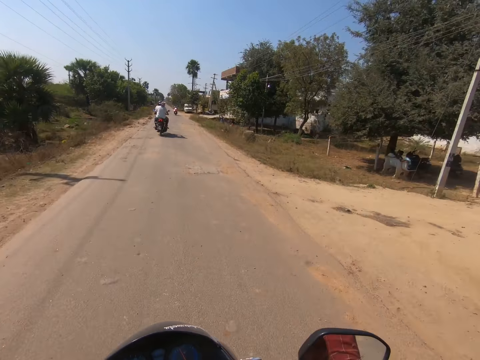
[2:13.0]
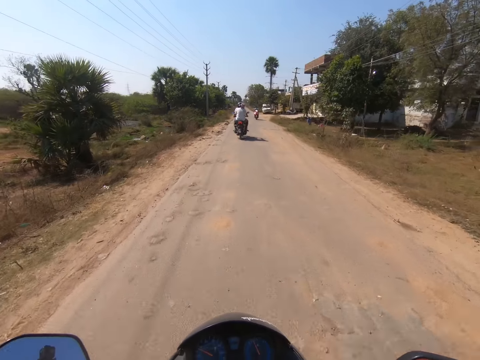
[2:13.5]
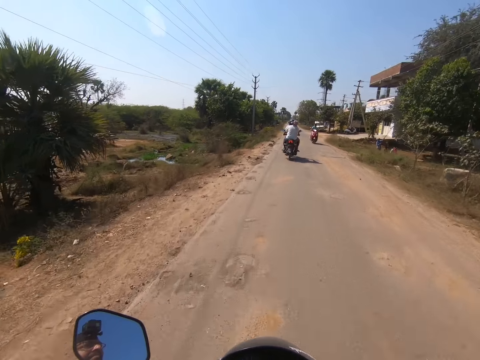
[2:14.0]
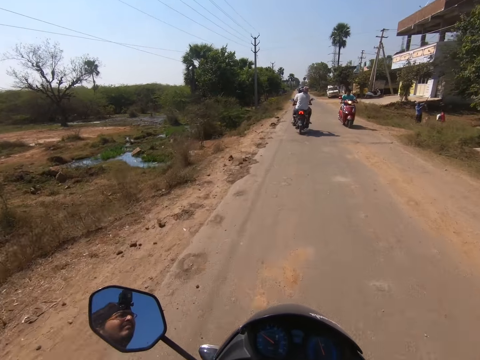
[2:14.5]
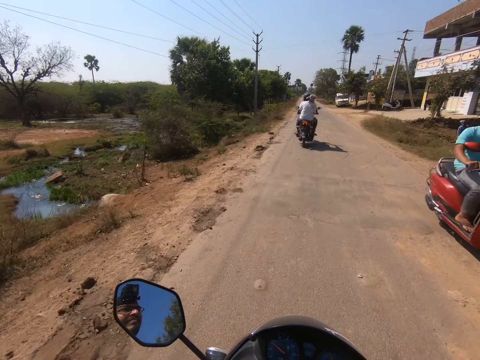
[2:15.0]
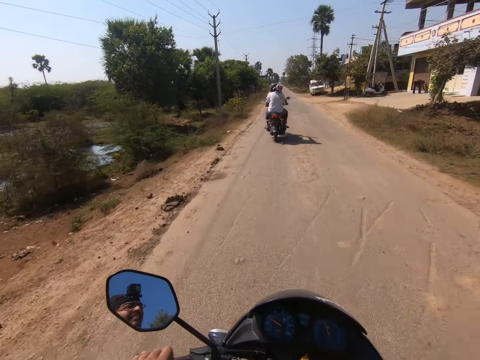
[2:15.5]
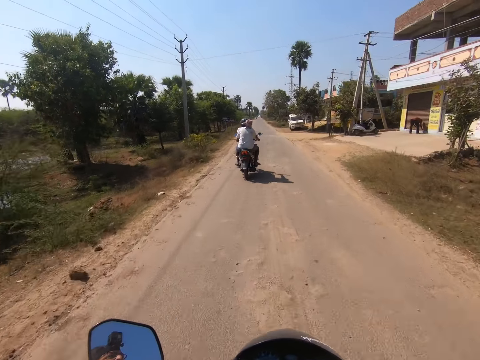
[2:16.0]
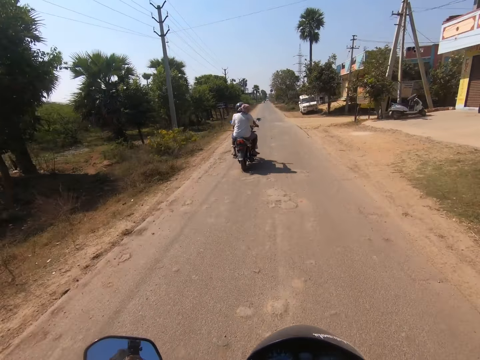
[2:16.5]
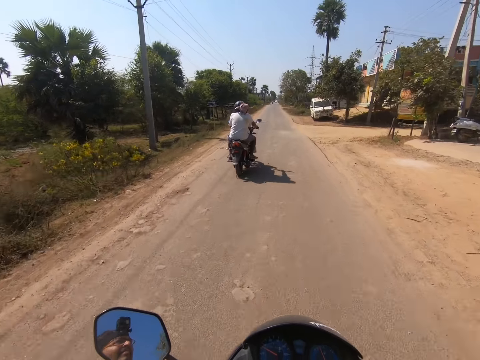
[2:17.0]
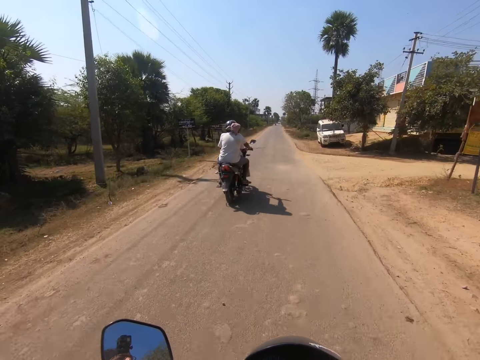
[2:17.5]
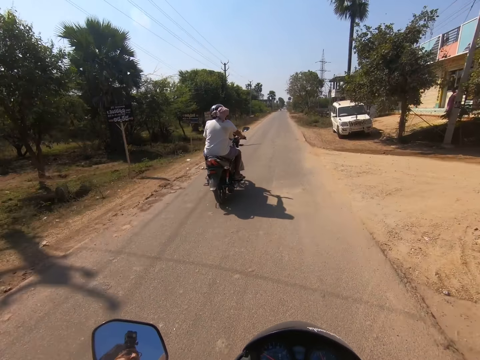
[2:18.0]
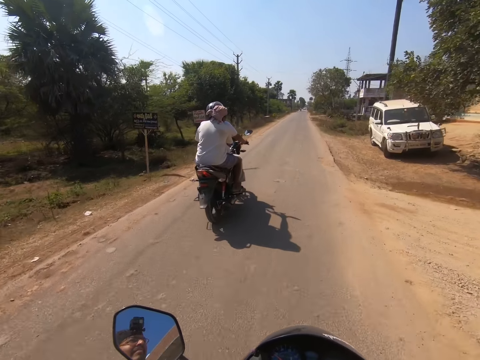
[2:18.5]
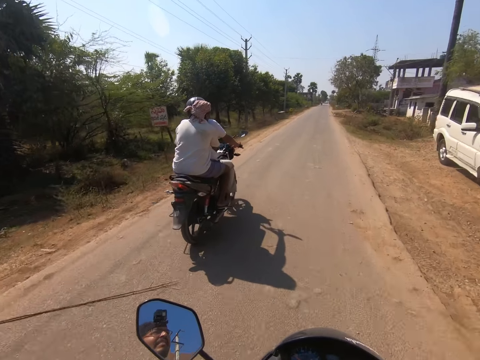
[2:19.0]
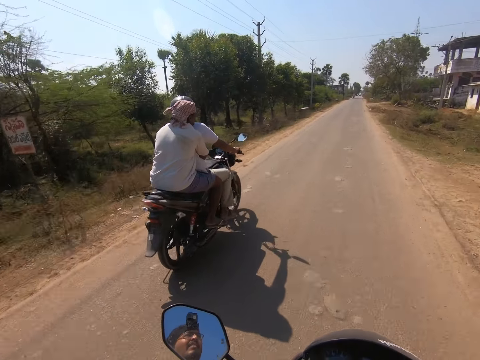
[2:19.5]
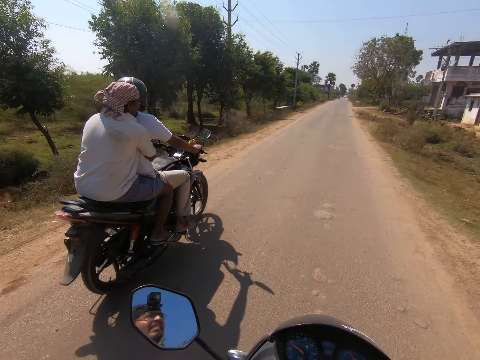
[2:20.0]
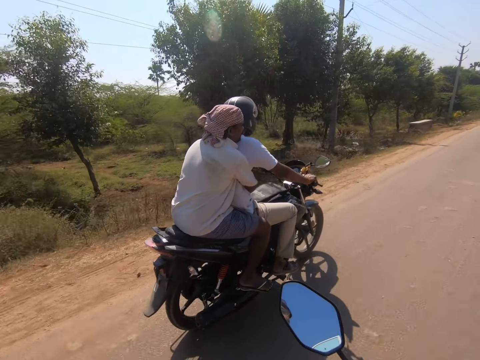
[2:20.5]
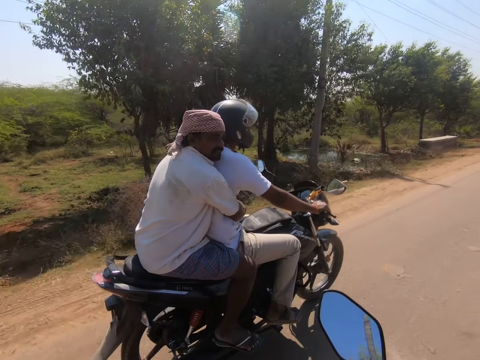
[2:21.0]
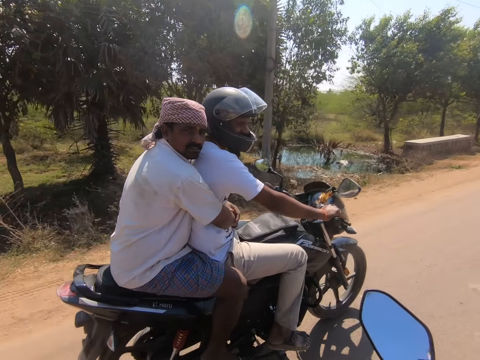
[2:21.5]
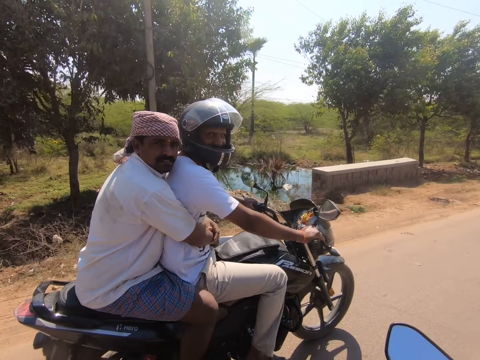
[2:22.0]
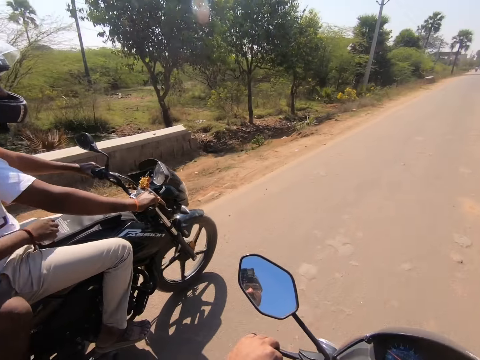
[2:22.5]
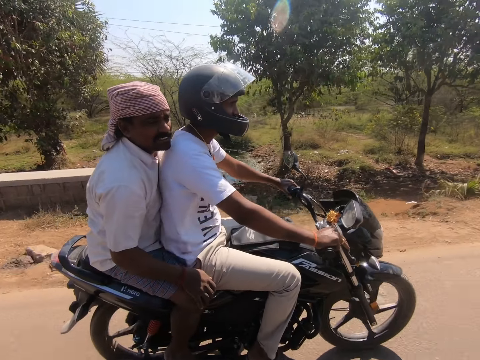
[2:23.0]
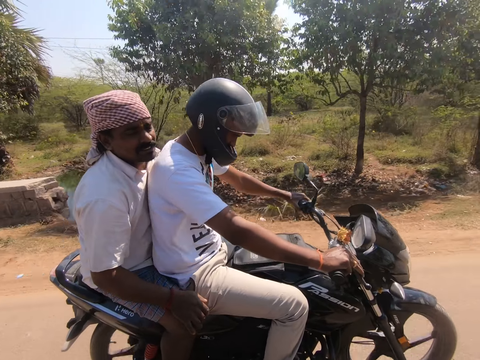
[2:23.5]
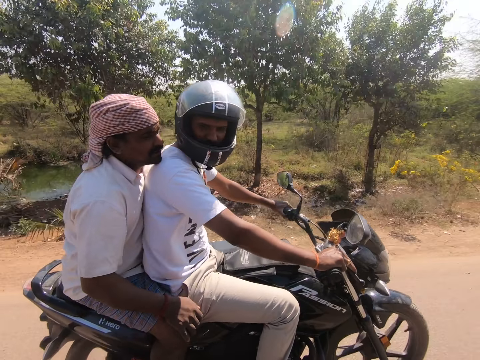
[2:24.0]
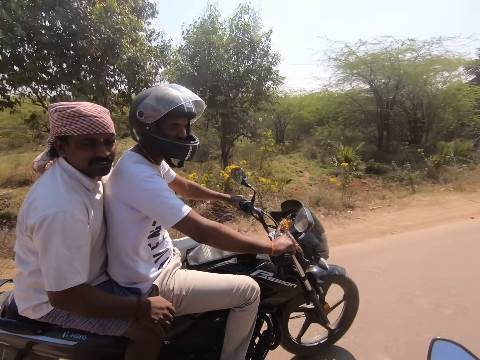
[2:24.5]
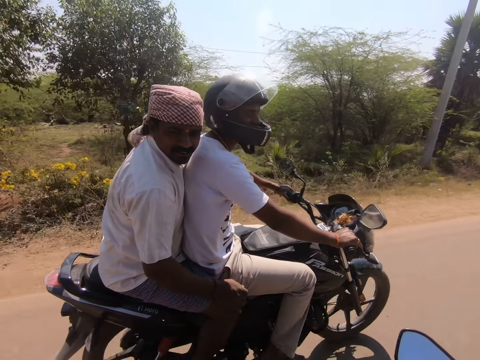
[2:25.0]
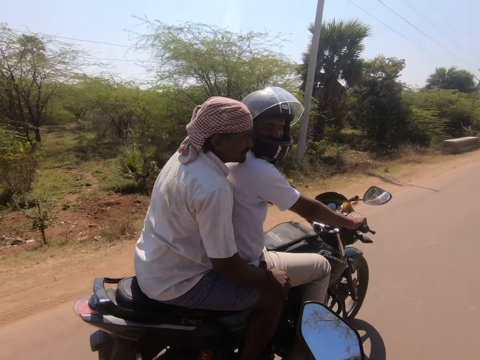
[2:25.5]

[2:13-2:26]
The camera wearer rides past a motorcyclist. They interact with a cyclist and a passenger. They talk with the people on the motorcycle.

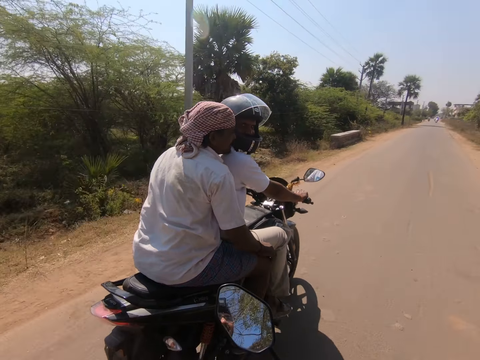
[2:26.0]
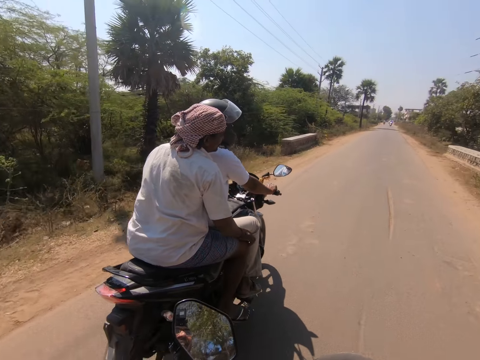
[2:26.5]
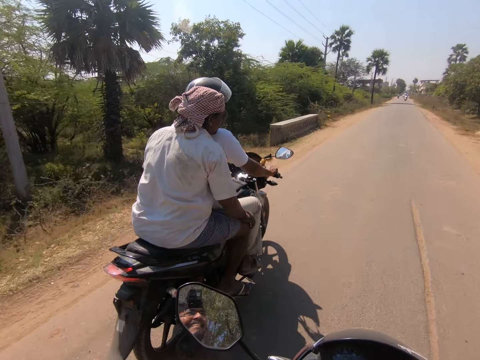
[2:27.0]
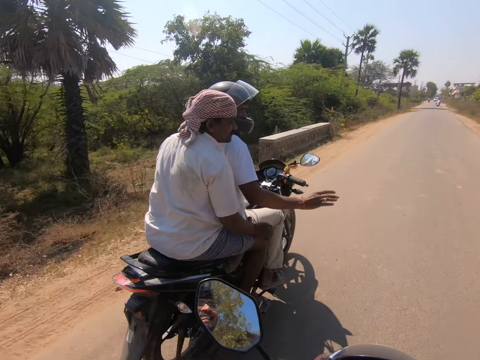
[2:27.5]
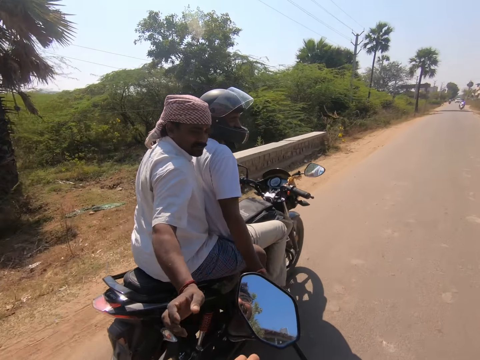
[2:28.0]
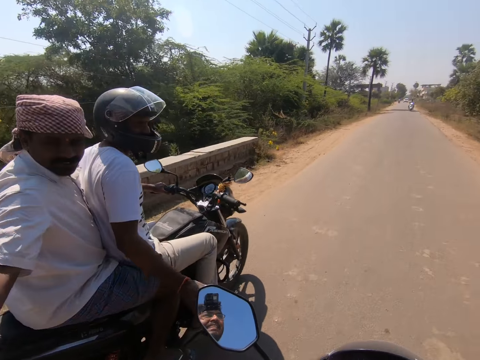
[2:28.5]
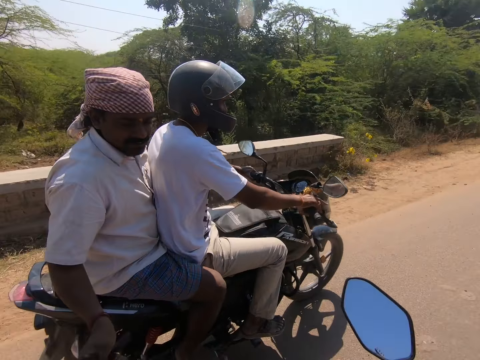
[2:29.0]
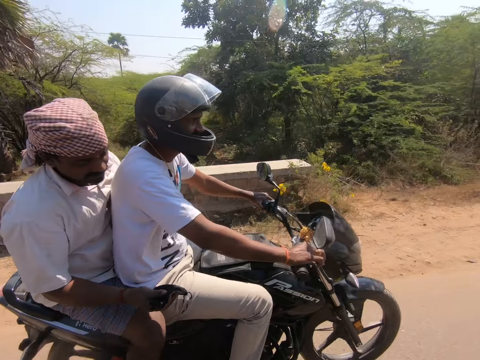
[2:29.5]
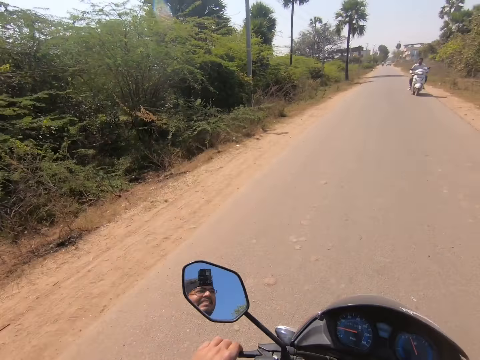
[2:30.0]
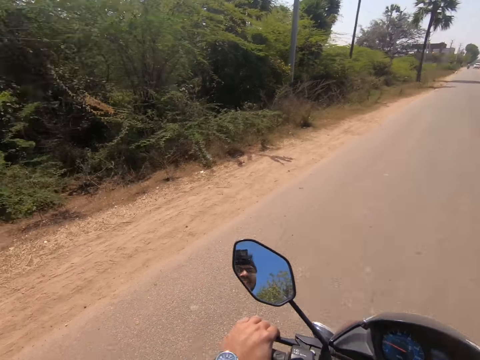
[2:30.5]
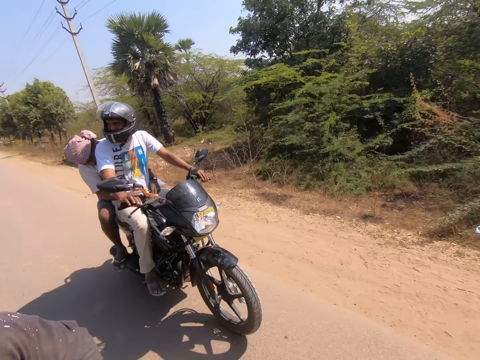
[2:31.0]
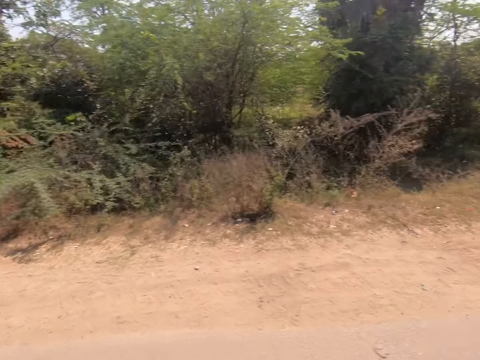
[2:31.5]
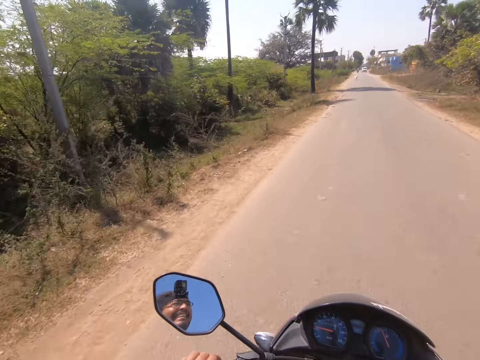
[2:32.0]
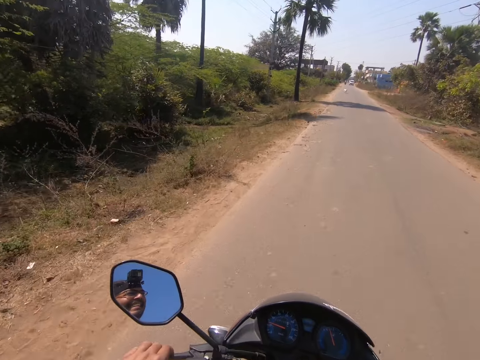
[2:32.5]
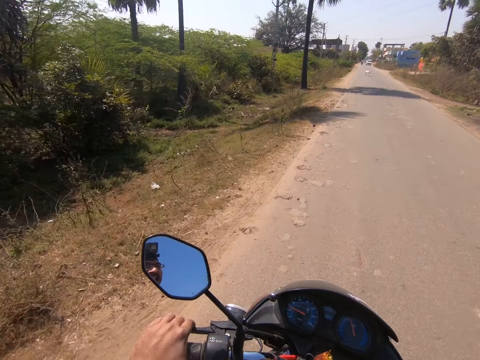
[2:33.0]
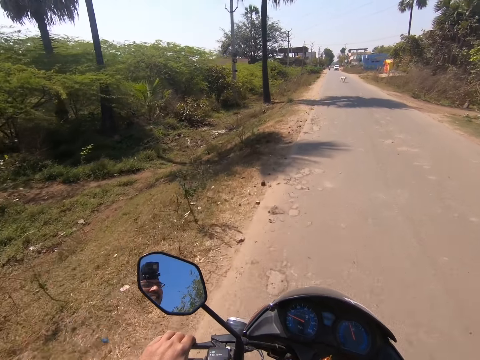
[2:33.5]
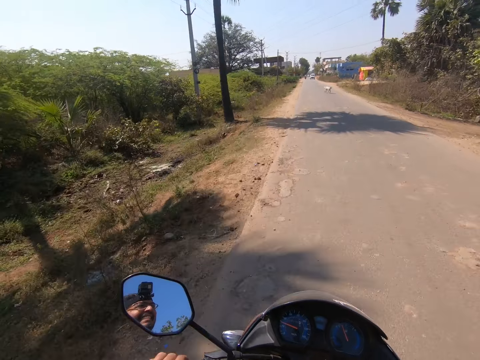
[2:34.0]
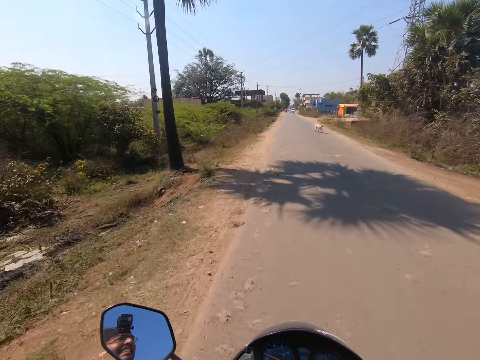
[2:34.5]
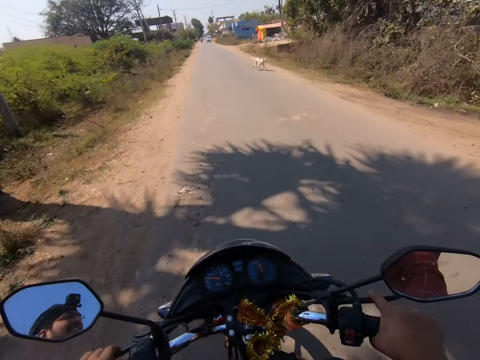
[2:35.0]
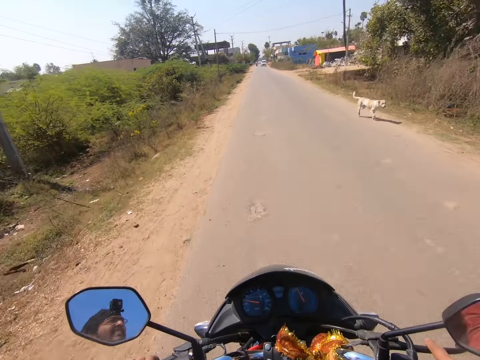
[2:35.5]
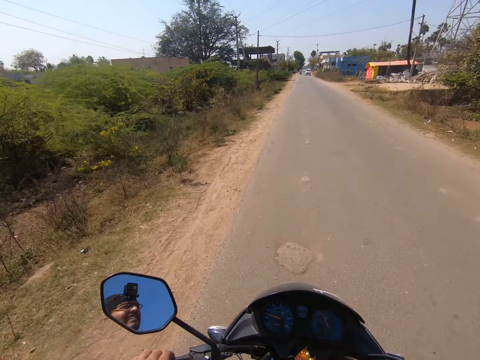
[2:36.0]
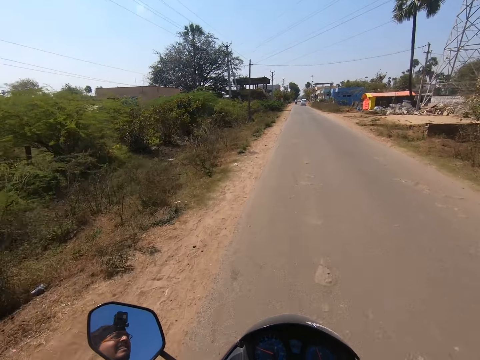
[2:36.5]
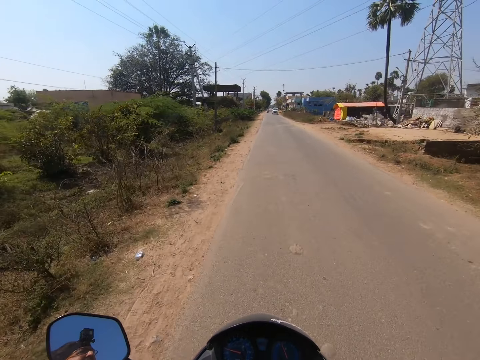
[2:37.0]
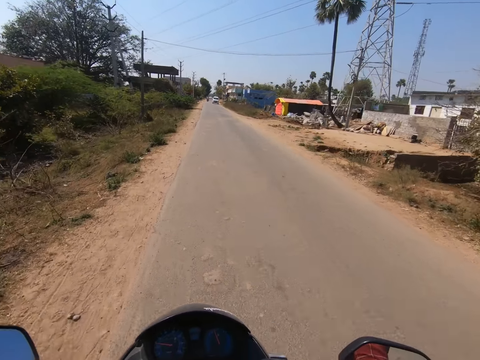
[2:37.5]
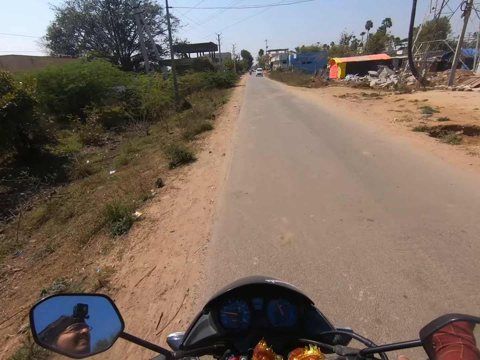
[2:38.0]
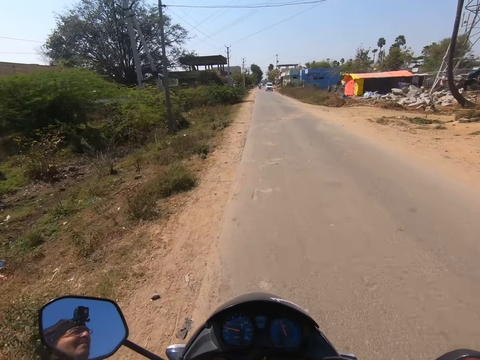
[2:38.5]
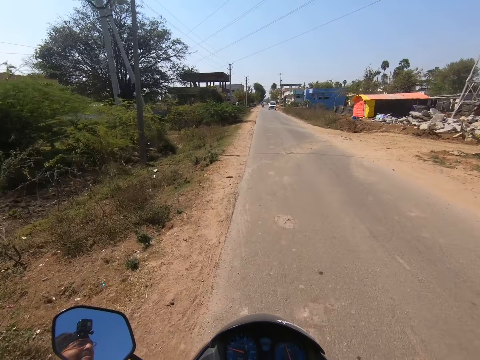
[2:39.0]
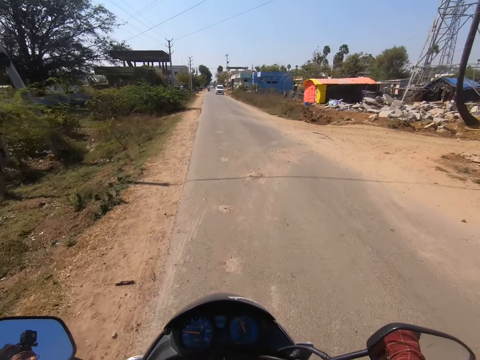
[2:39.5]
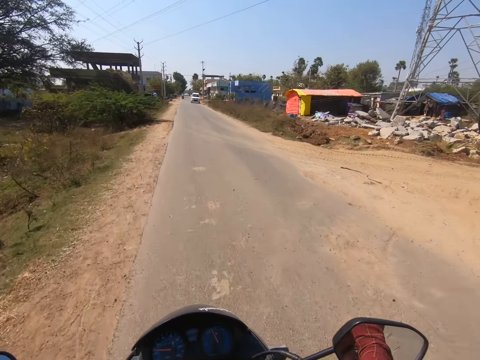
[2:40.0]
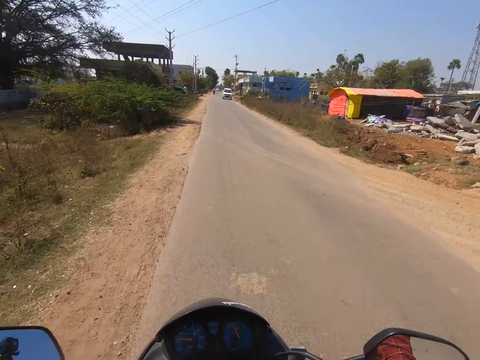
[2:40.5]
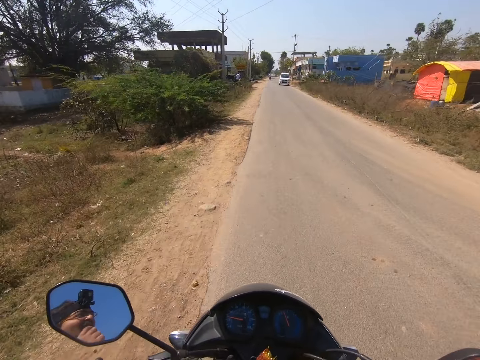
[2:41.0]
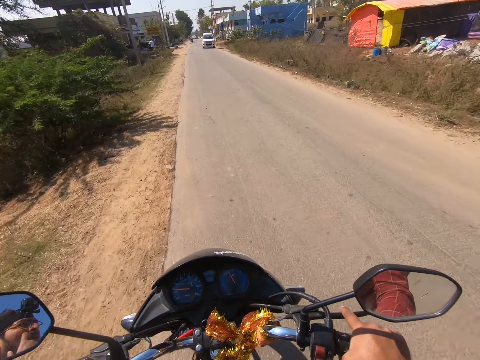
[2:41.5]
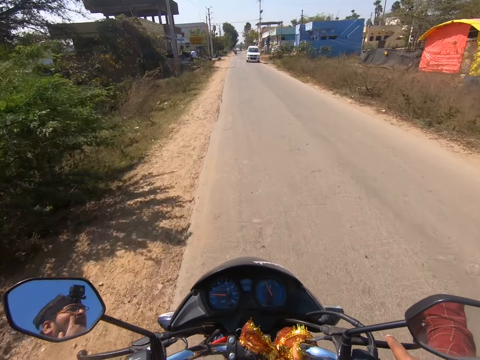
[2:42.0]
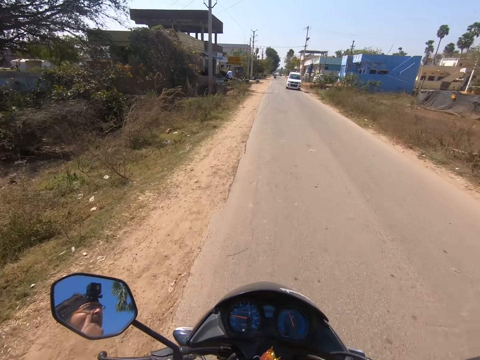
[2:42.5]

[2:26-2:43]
The passenger collects a rope from the camera wearer with his right hand. The camera wearer rides past the motorcyclist and the passenger. They look around. They ride the motorcycle.
